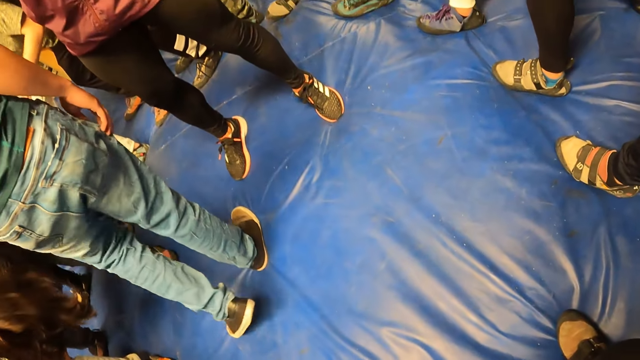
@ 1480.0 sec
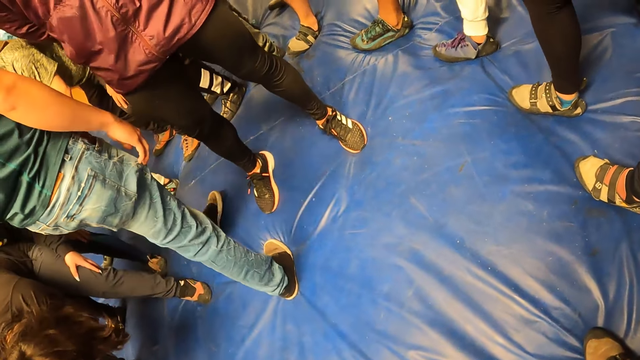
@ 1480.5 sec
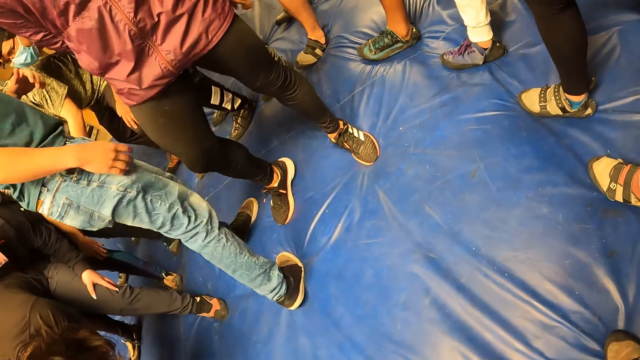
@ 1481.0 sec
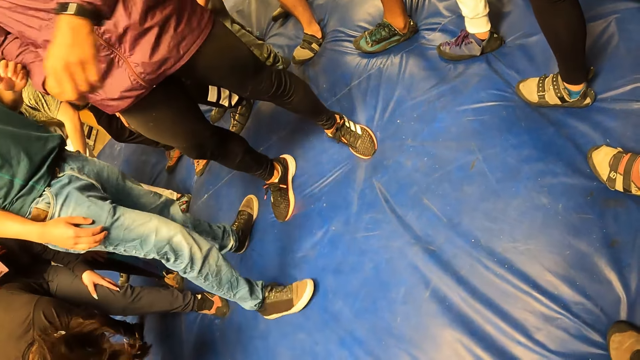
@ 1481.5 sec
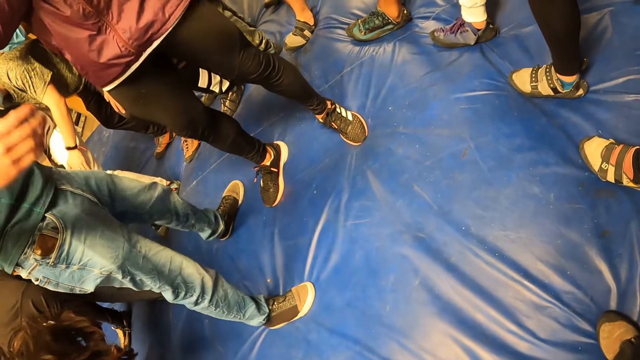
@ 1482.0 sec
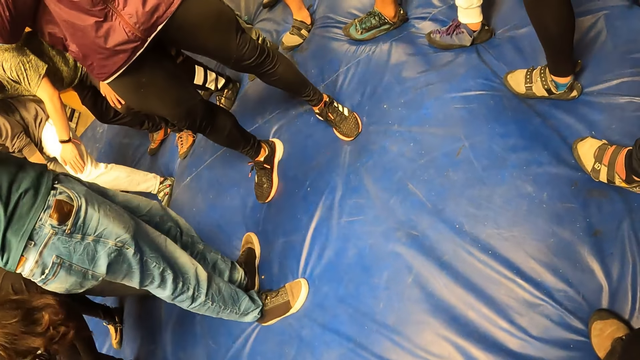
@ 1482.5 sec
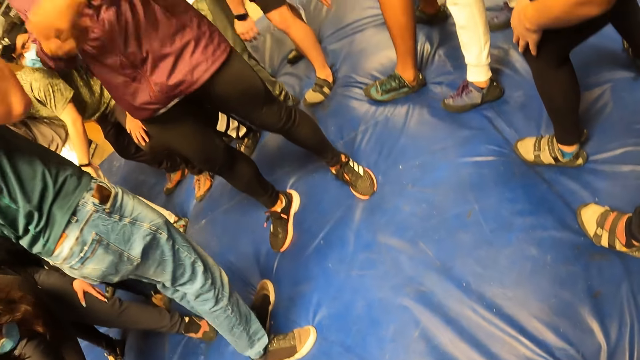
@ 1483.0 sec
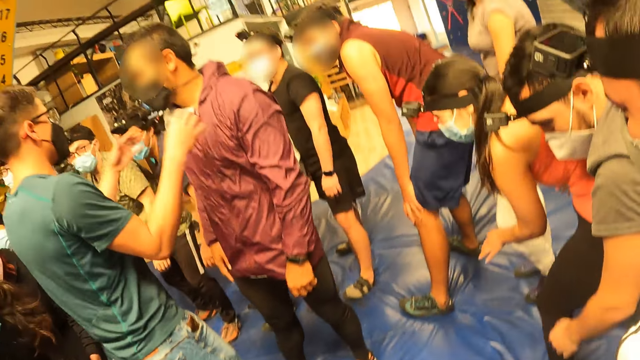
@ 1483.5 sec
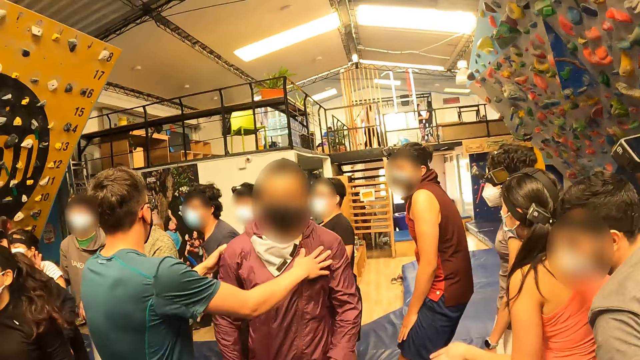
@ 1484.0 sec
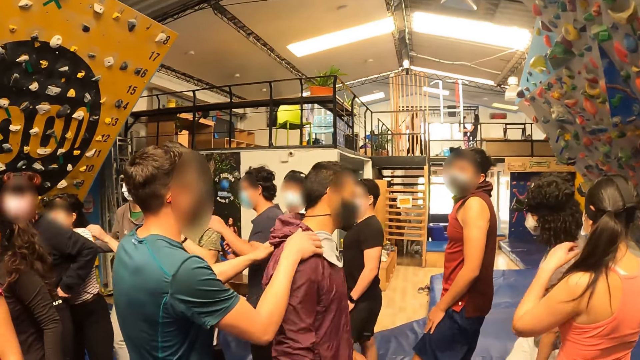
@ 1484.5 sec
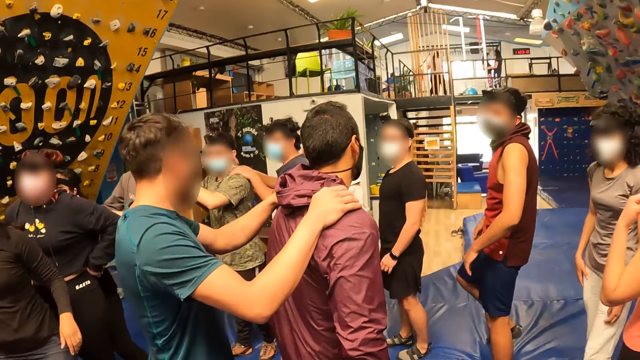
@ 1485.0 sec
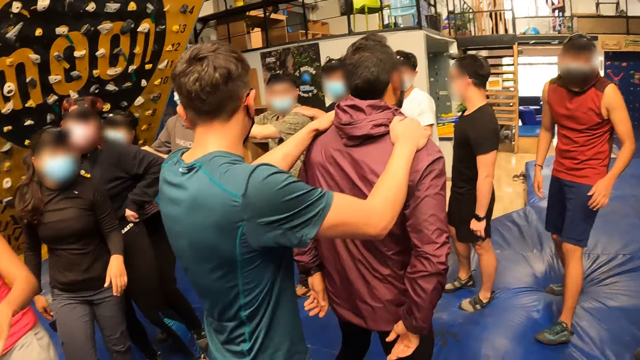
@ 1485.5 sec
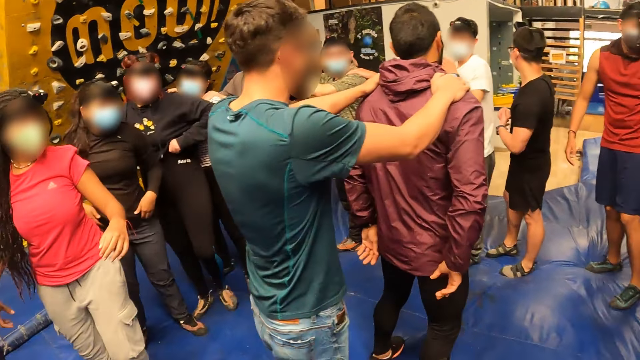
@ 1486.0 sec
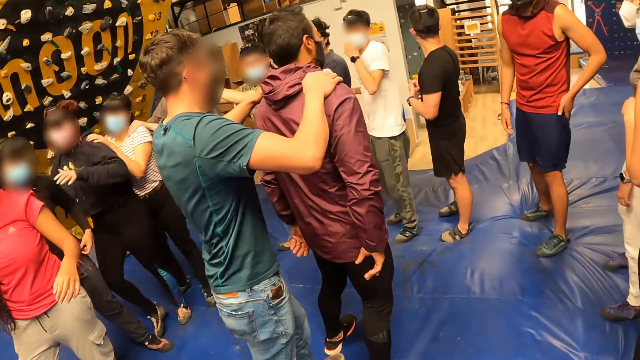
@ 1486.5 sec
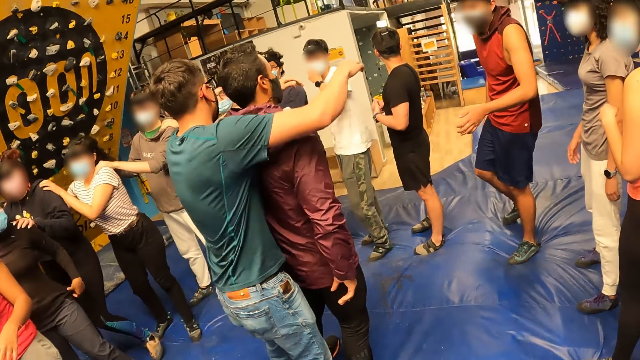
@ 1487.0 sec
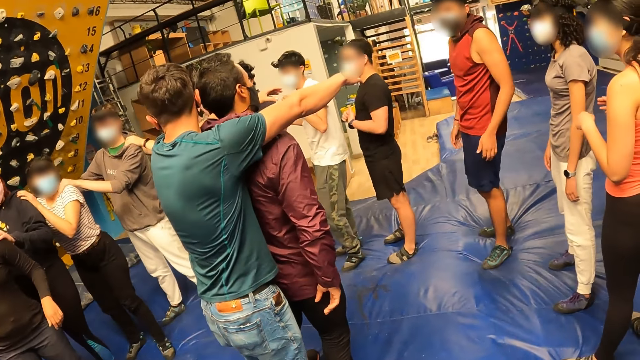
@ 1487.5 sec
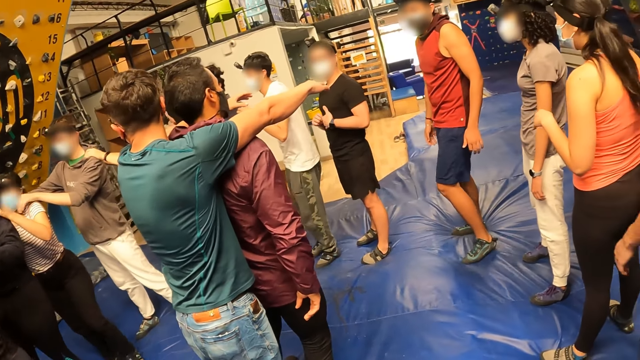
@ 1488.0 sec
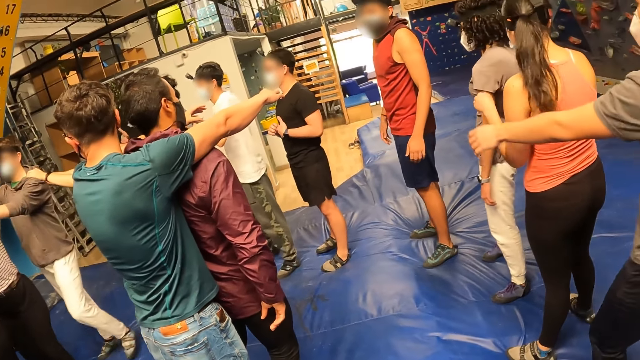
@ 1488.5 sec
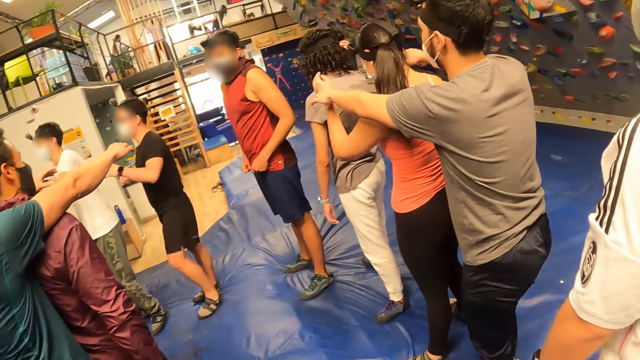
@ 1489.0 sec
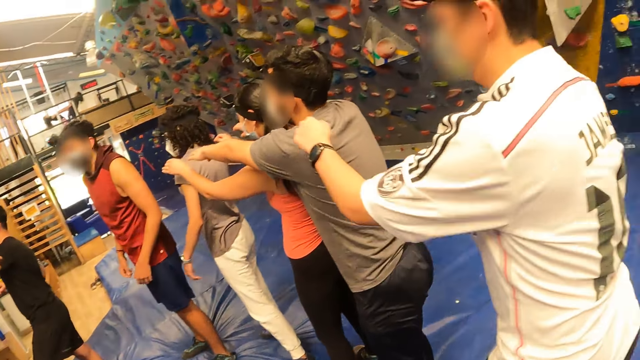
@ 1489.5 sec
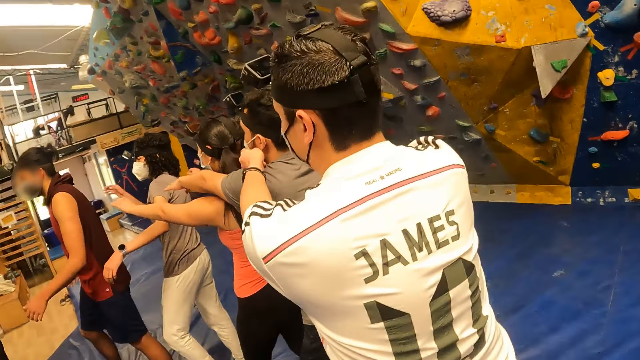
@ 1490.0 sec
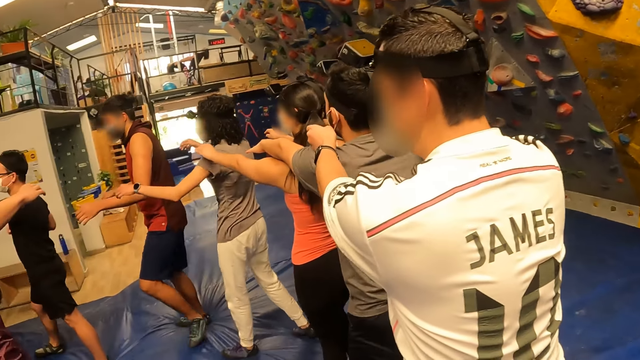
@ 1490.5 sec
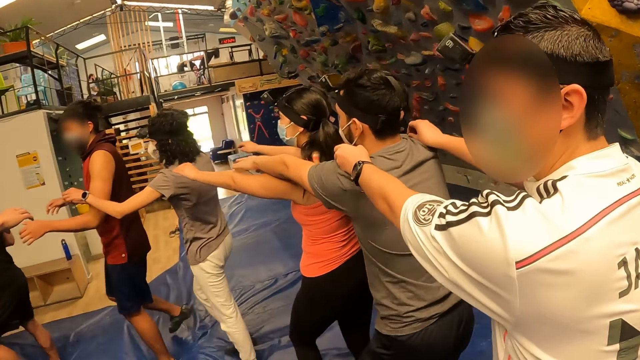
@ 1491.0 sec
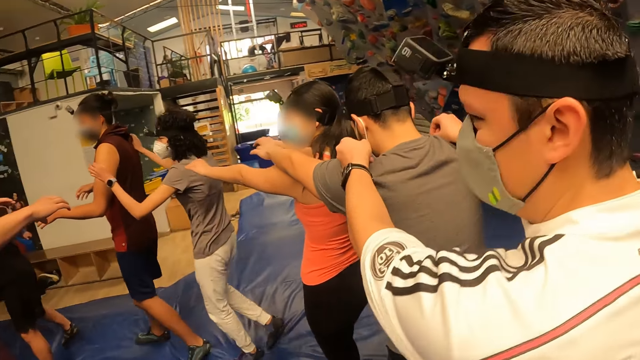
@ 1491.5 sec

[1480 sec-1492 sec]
A man moves his hands. The camera wearer looks down. Another man holds the first man. The other man places his hands on the shoulder of the first man. The first man turns around. The other man holds the first man on the shoulders and stretches his hands over the first man.

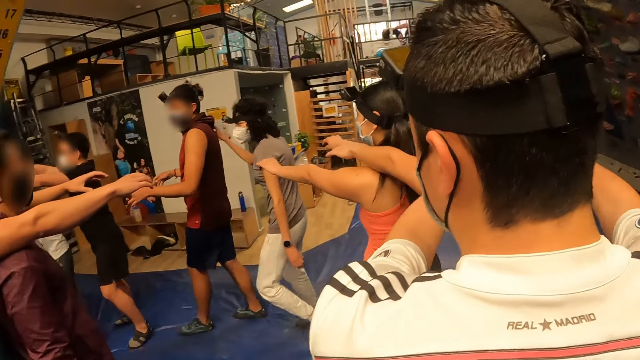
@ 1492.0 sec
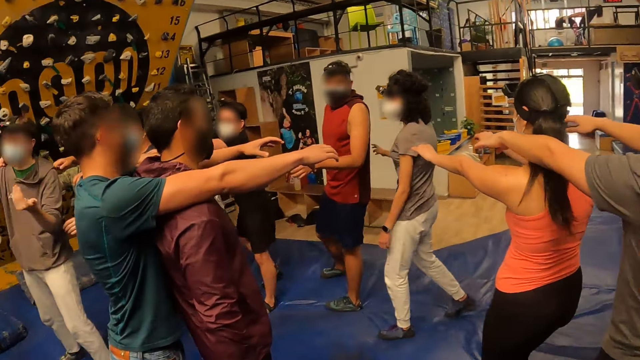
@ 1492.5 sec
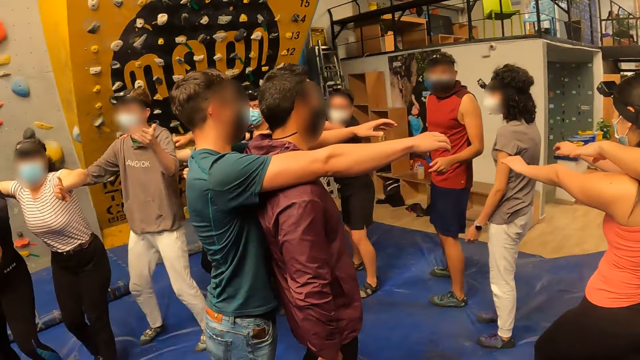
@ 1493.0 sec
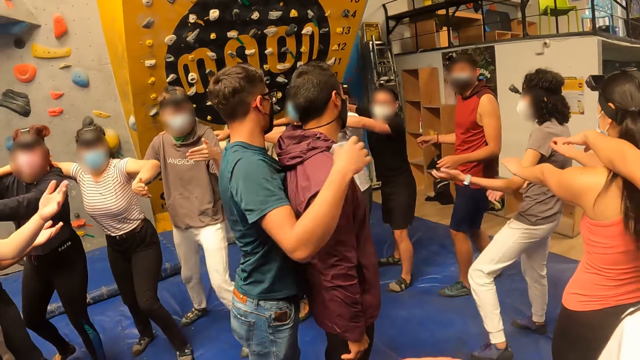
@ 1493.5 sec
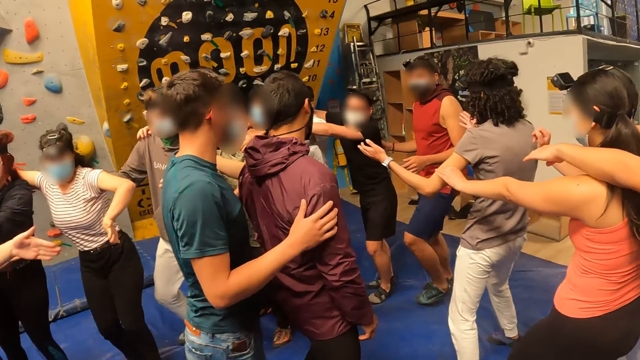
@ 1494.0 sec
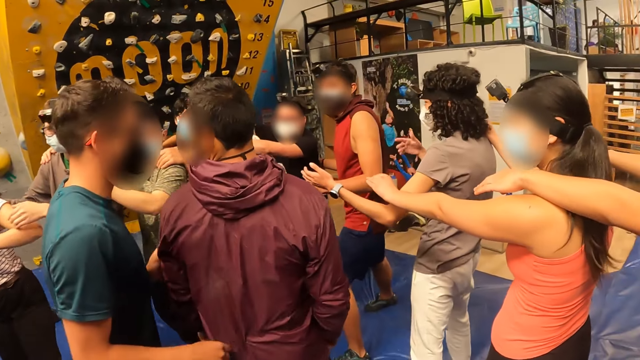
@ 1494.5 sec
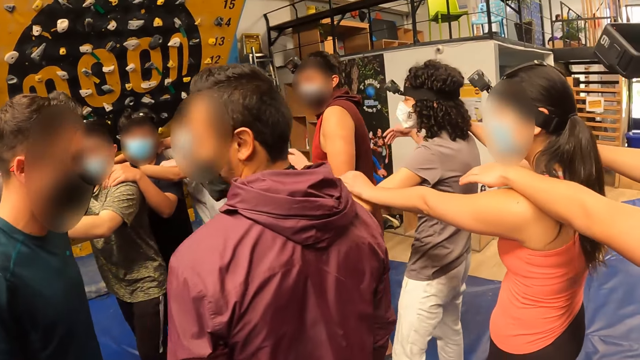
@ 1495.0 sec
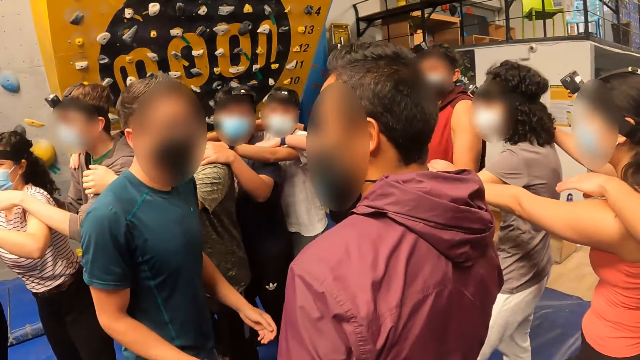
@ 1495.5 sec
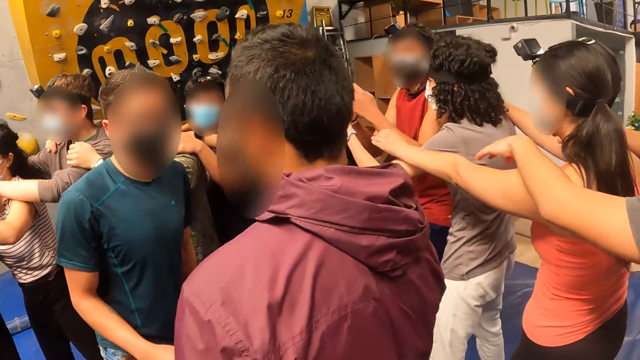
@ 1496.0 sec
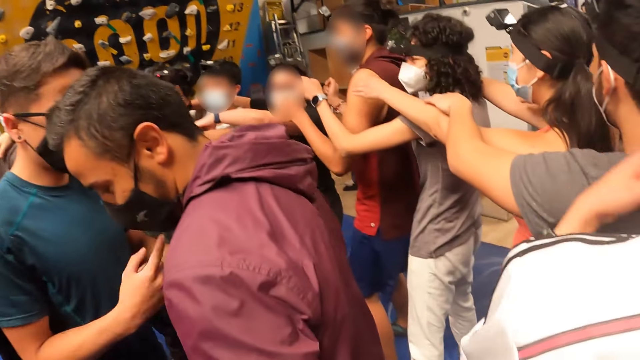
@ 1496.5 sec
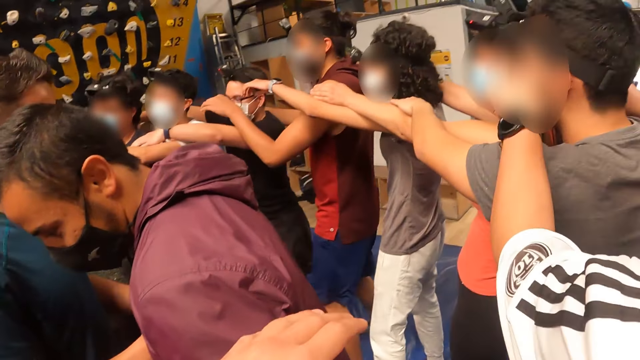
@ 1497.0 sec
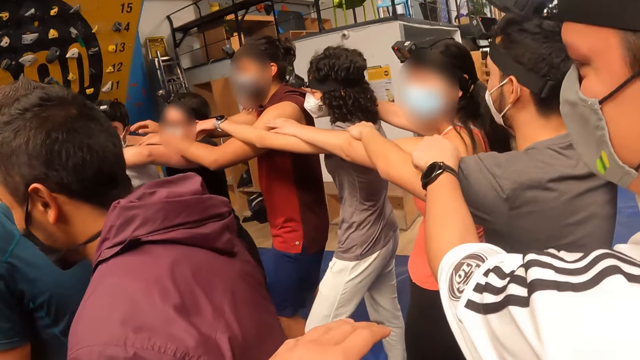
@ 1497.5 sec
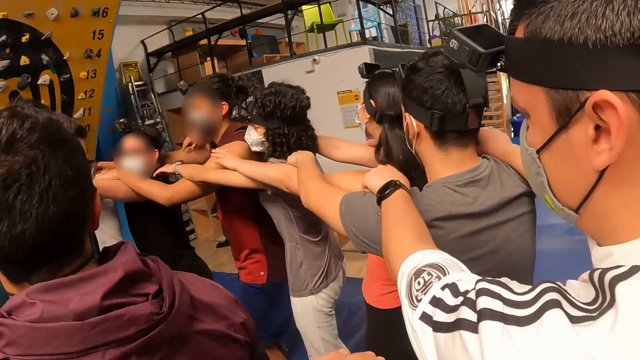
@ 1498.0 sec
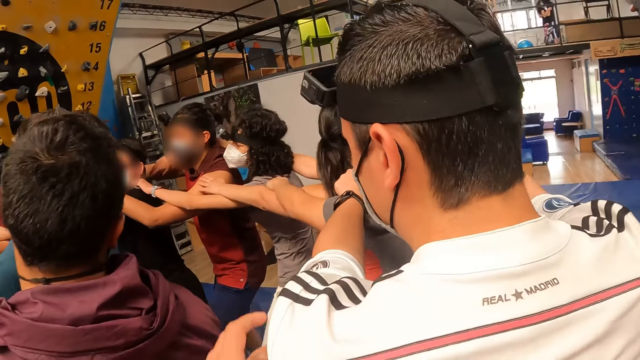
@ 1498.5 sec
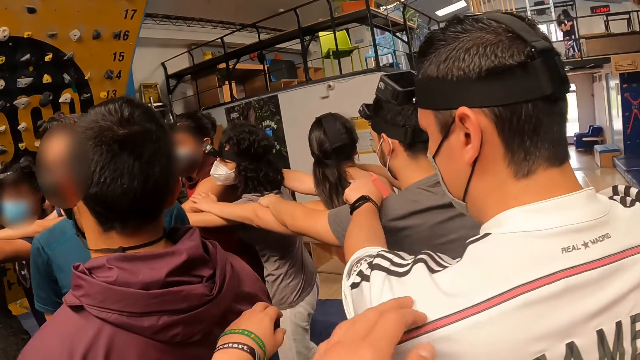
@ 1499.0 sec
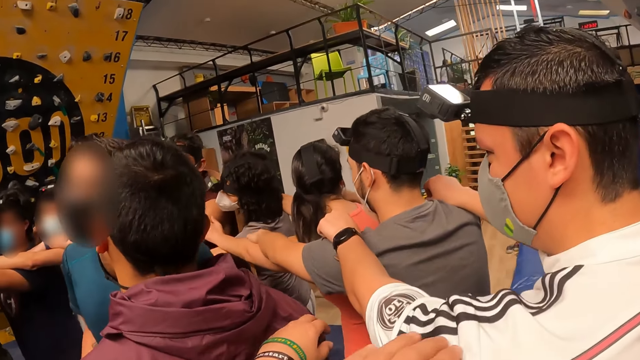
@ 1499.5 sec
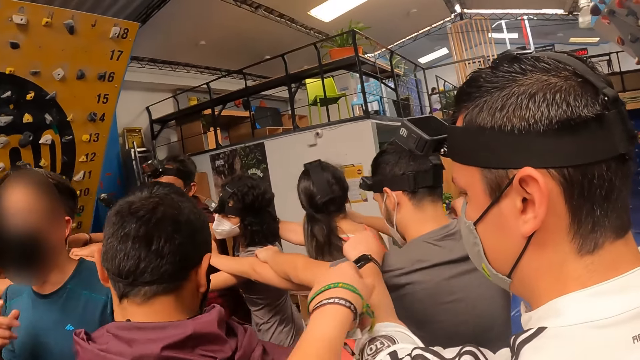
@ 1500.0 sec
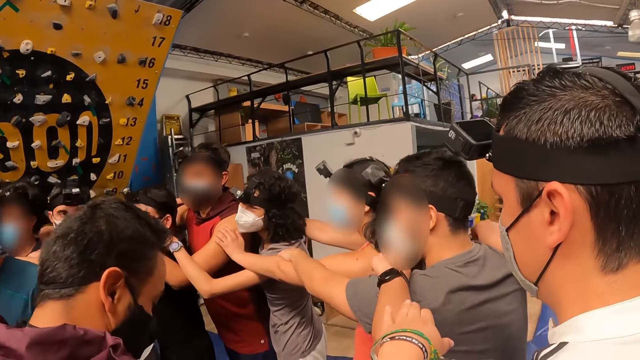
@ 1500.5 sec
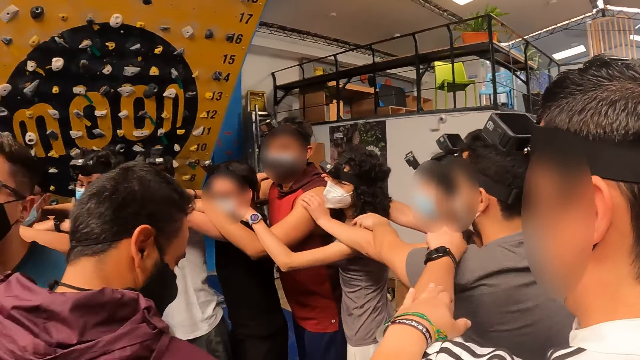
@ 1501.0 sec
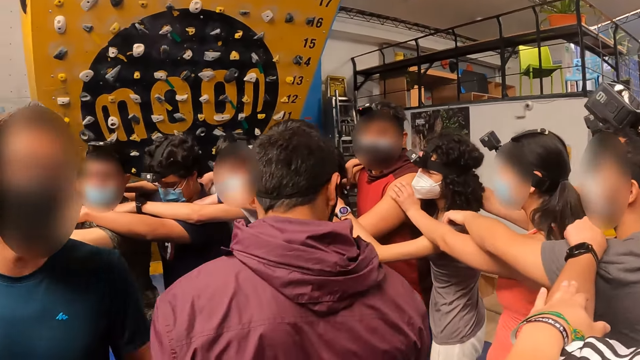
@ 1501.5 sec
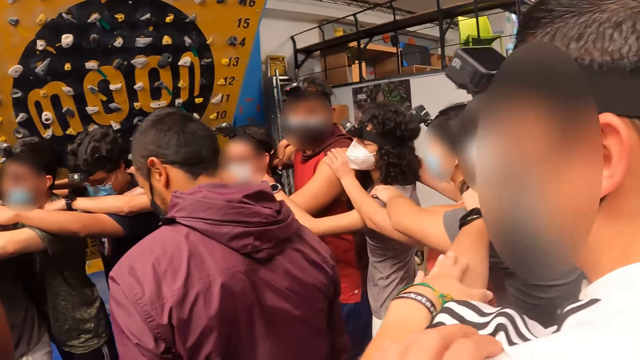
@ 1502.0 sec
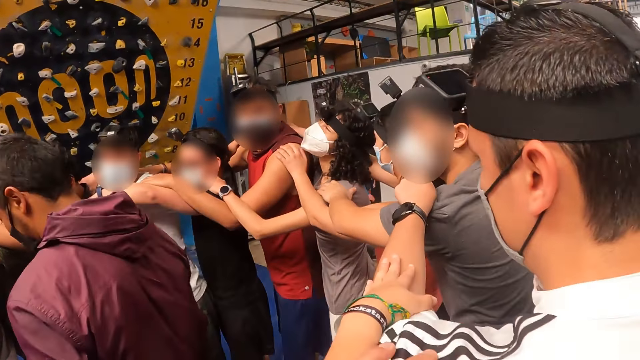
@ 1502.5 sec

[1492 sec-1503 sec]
A man holds another man. The first man looks at the other man, taps the other man's chest, puts his hands between the other man and moves around.
